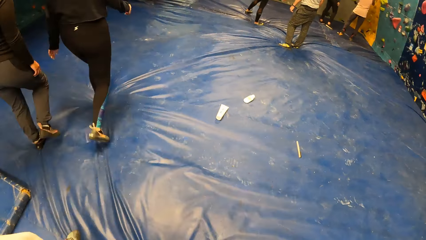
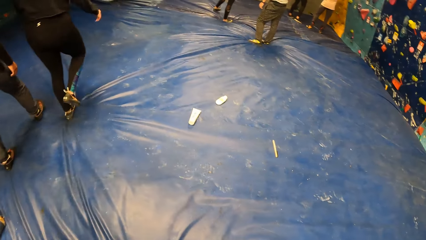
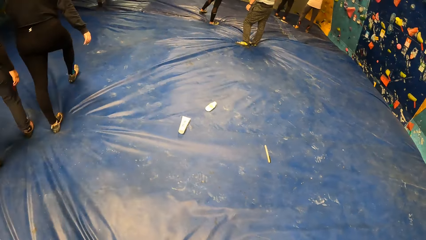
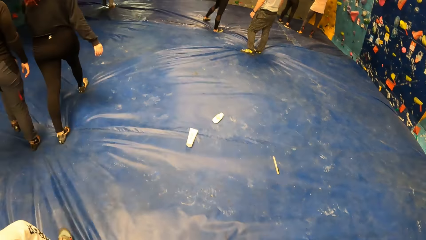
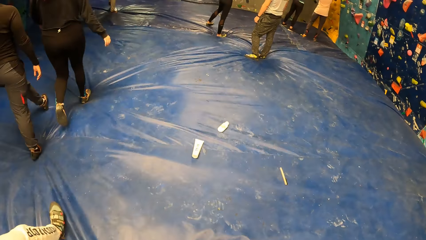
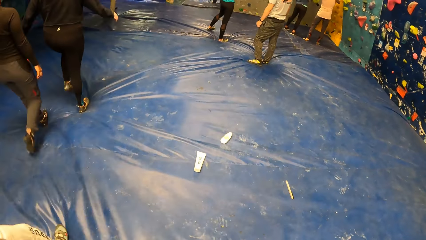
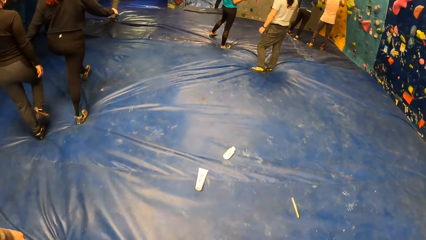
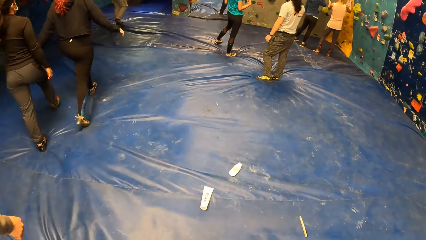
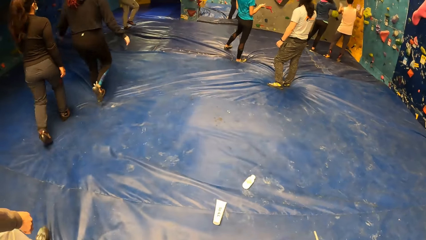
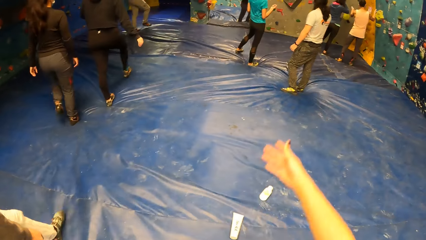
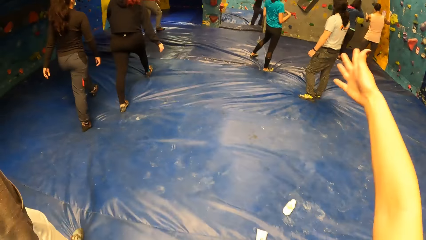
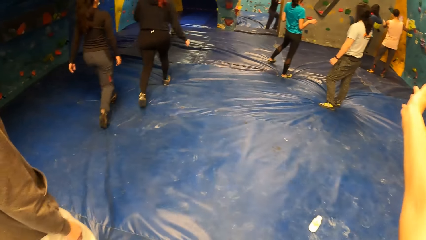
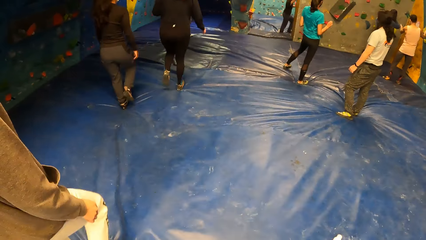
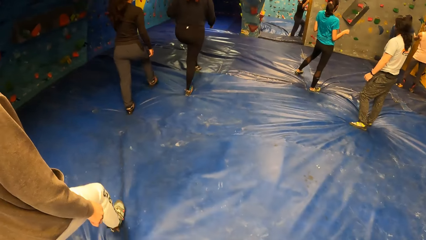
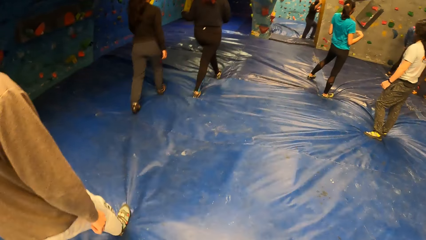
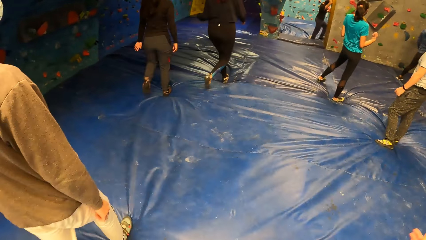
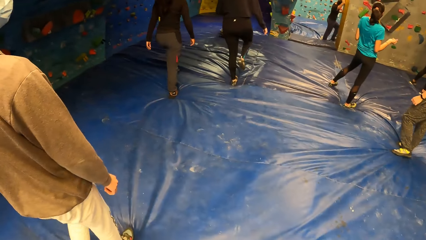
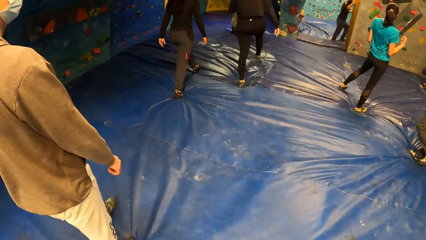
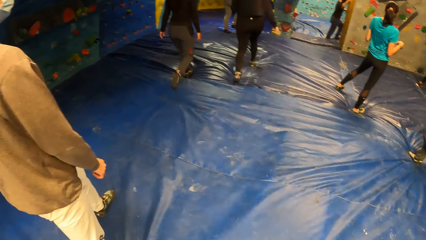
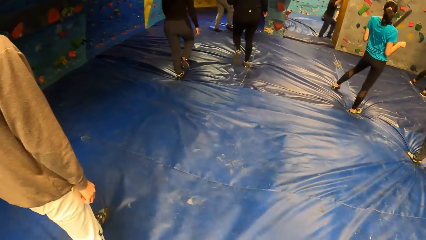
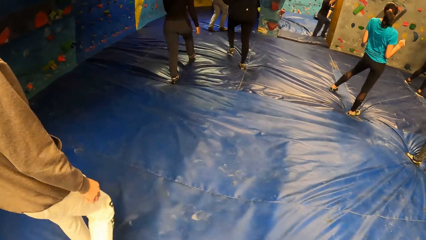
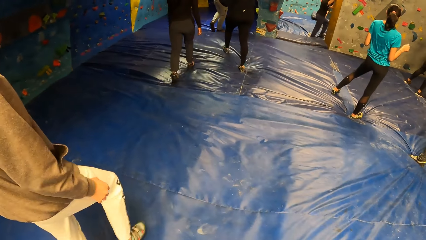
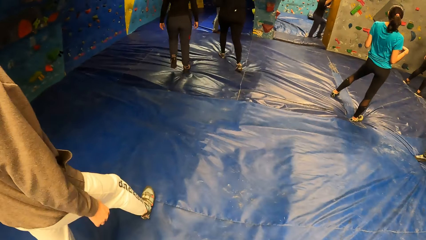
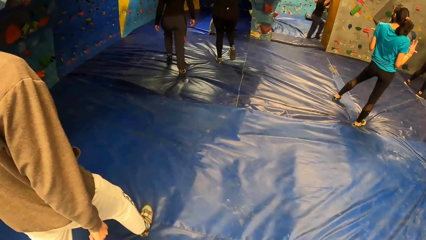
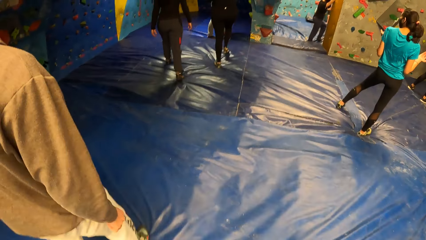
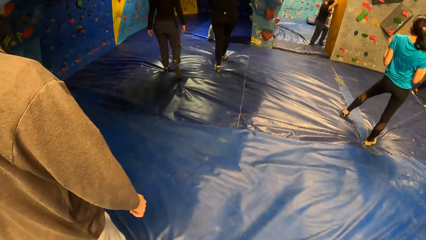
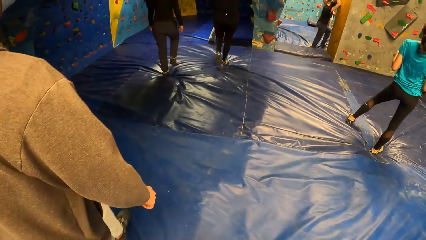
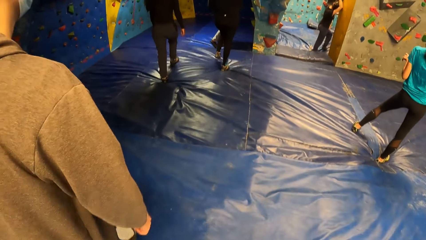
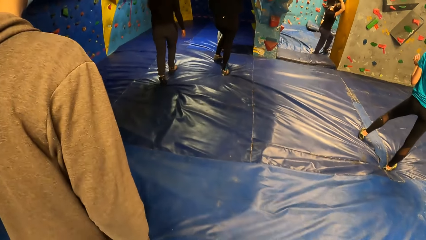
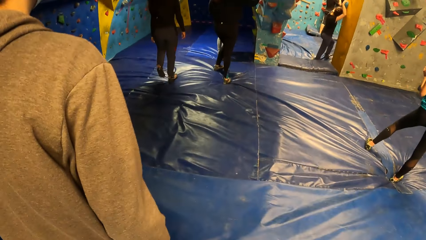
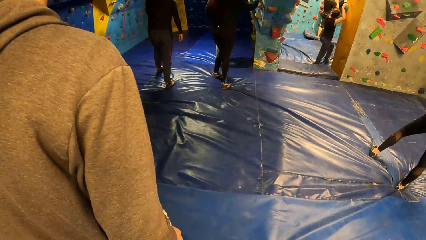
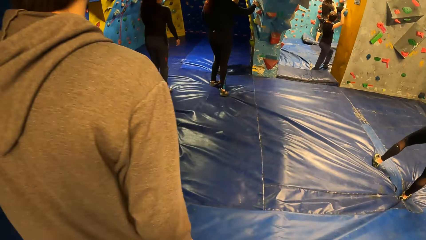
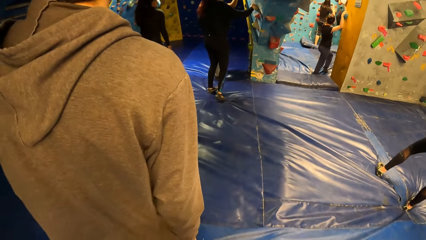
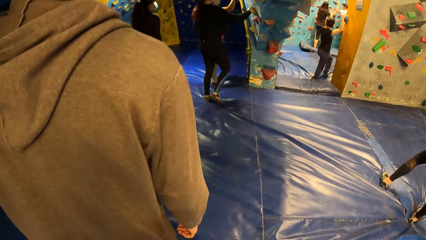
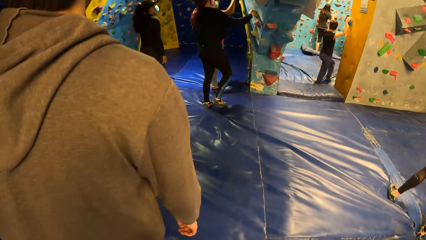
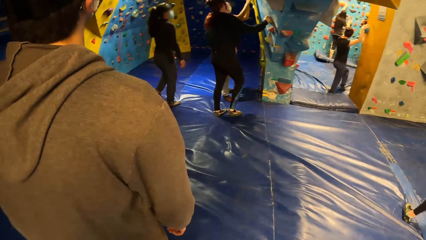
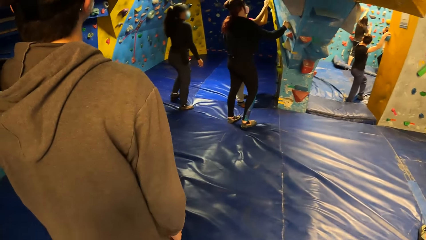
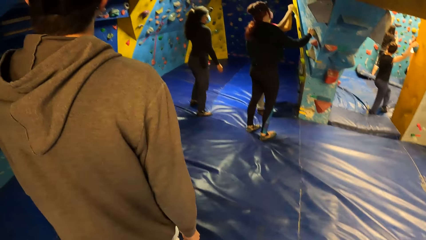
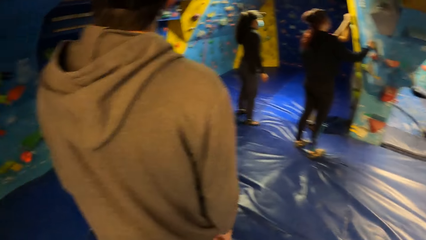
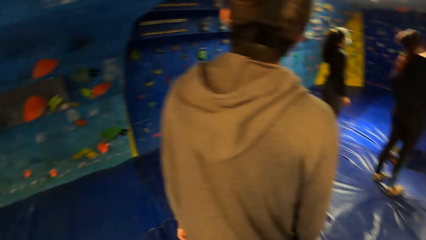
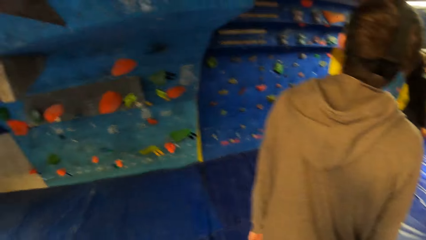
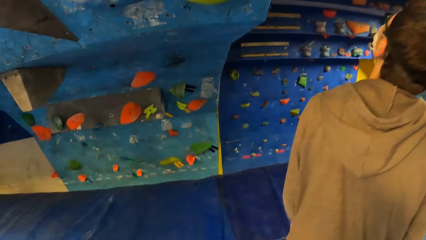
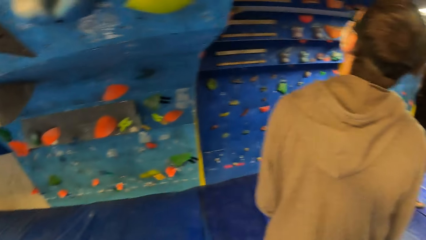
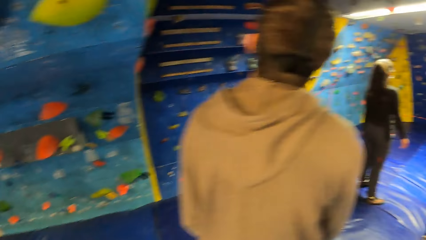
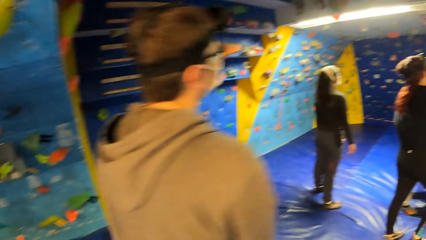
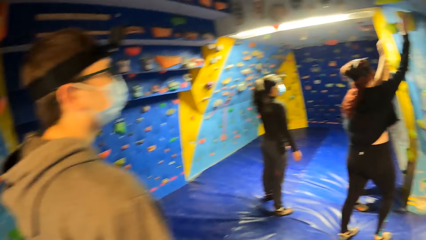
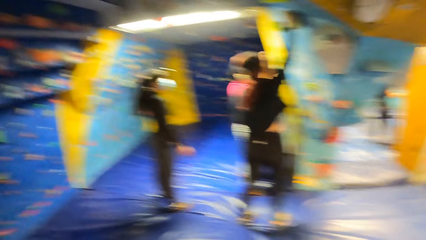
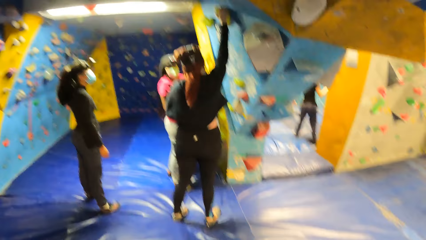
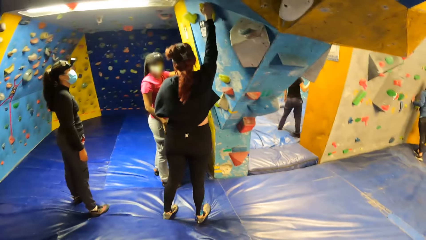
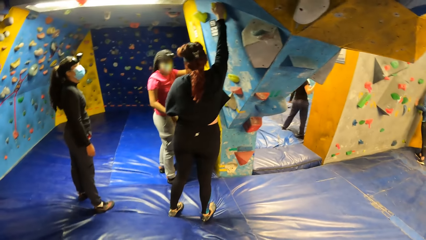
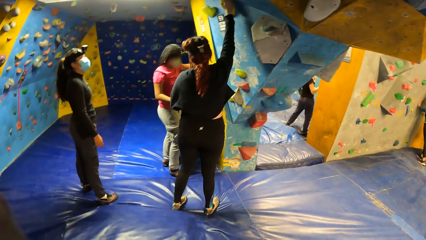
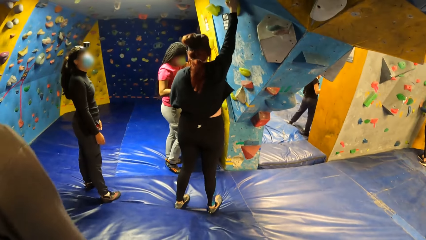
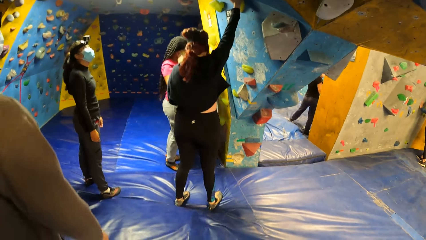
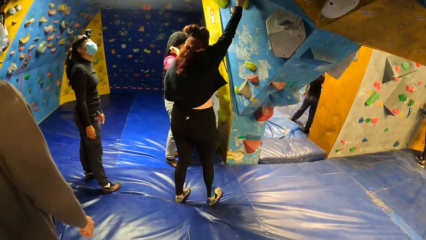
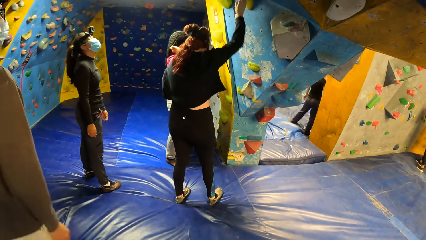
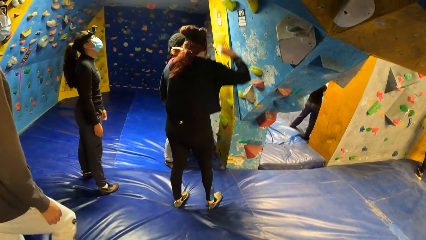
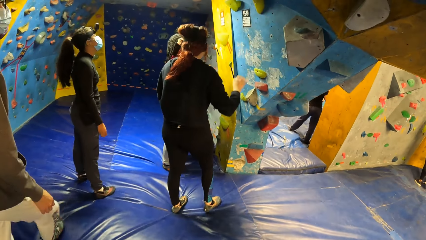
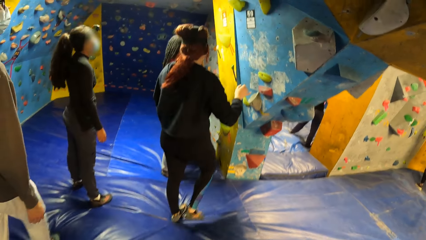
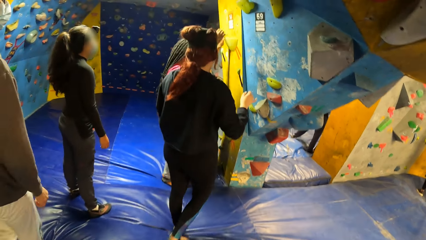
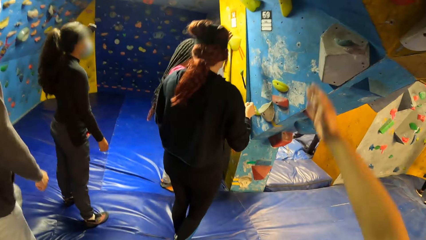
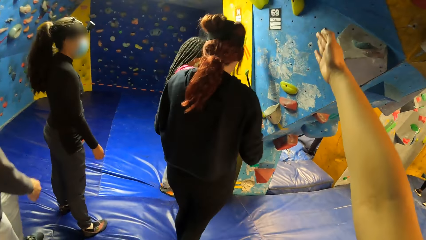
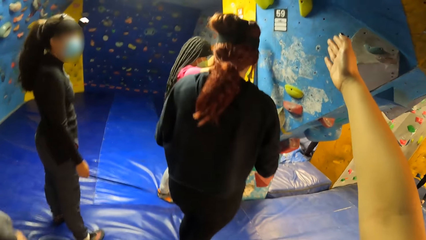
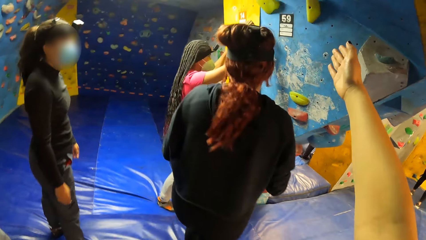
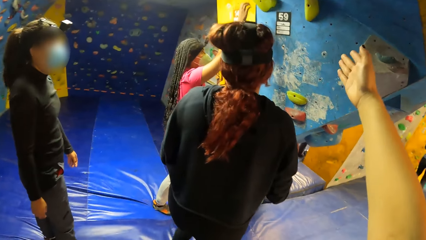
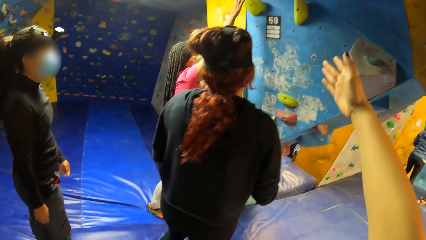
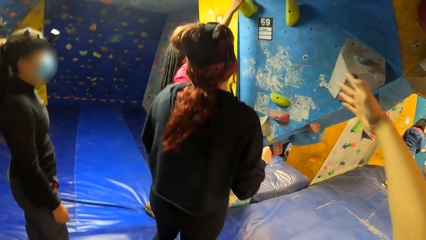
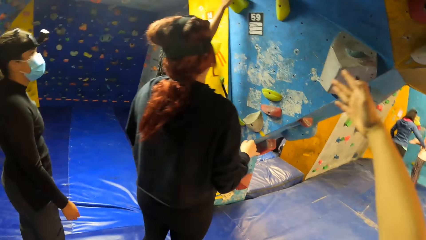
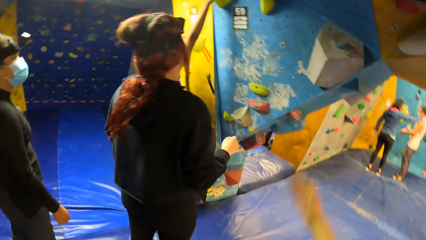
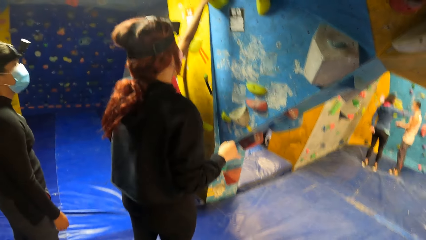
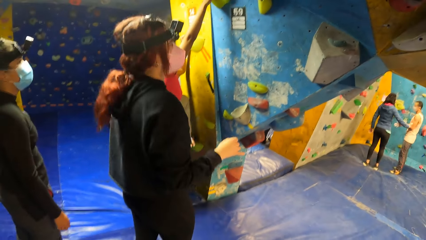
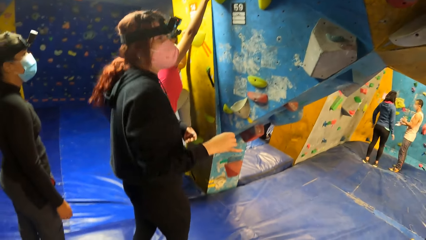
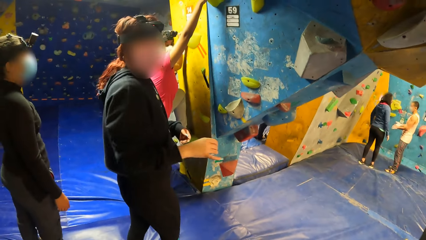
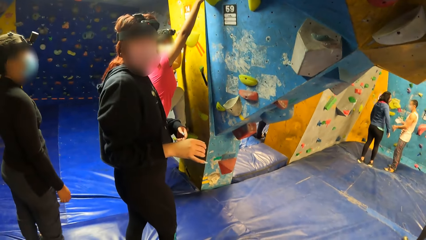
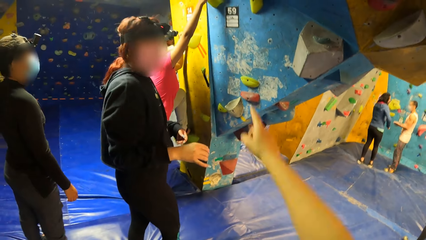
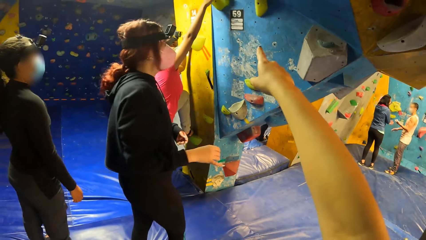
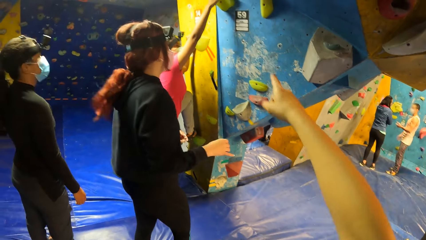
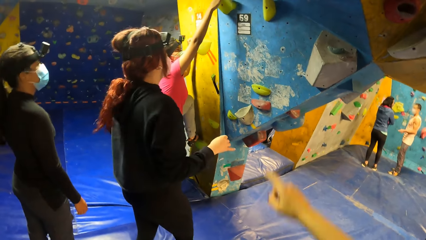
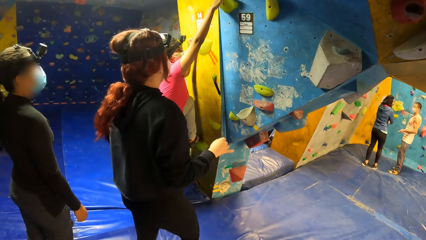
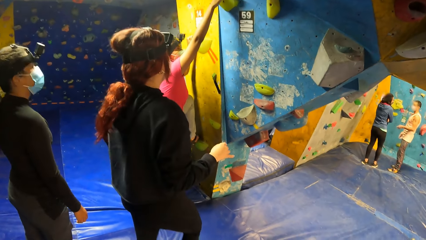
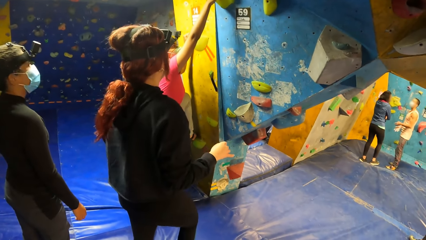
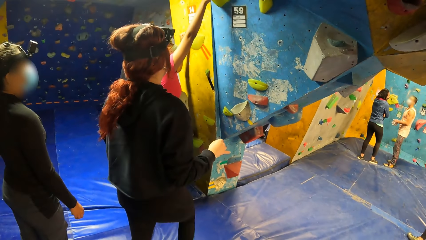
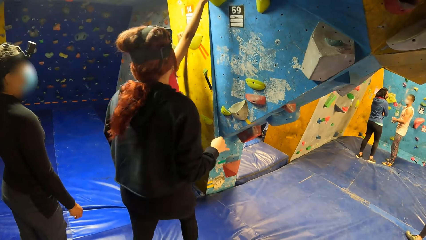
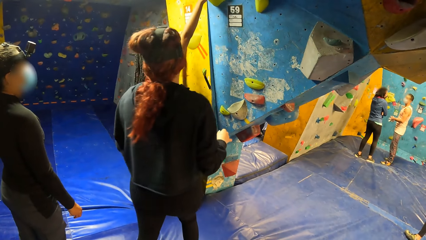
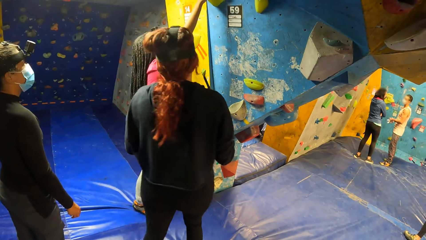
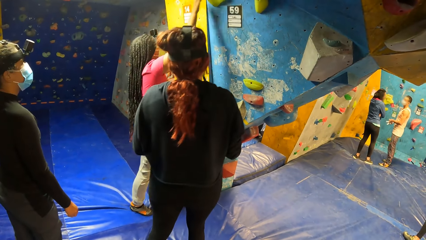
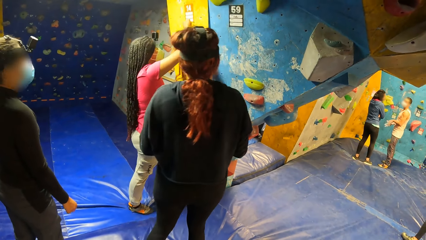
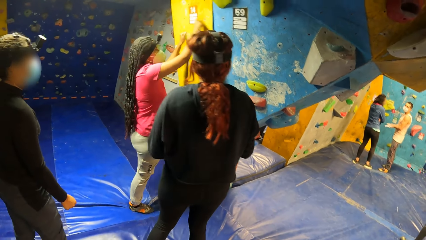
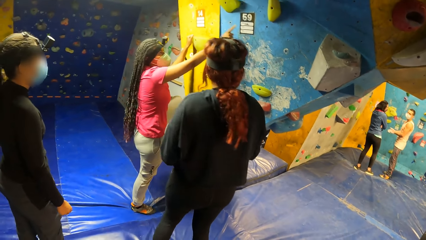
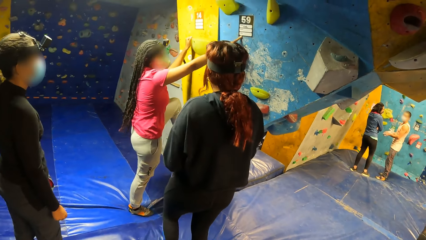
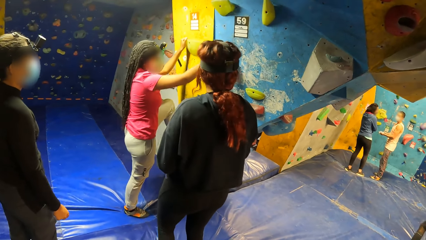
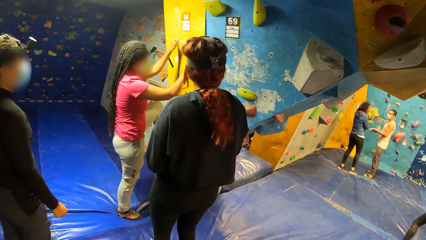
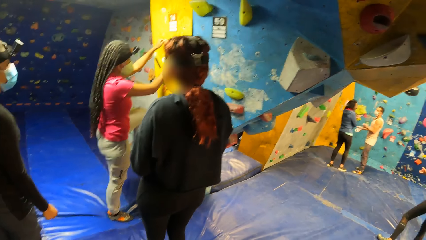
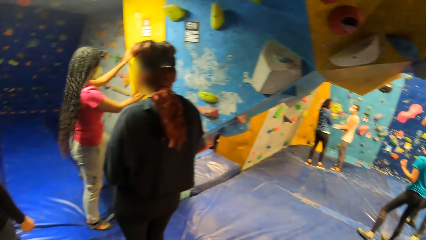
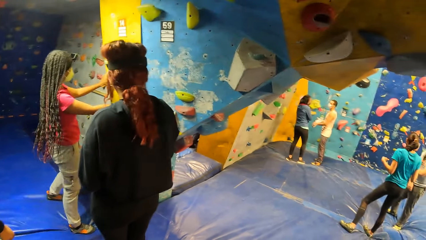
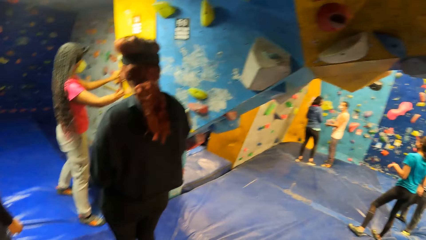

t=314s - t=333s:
The camera wearer walks a few steps. He converses. A woman touches a bouldering hold on a wall with her right hand. The woman touches a bouldering hold on the wall with her right hand. The camera wearer points his hand on the wall. Another woman touches a bouldering hold on the wall with her right hand.
